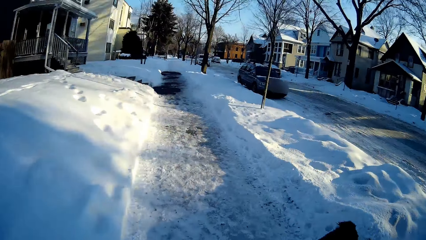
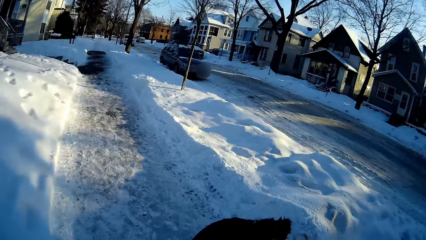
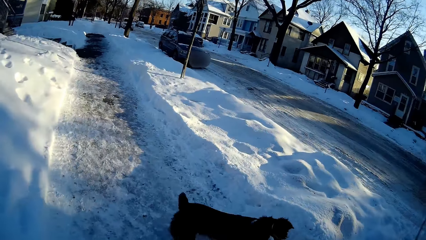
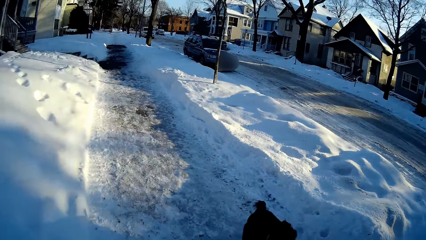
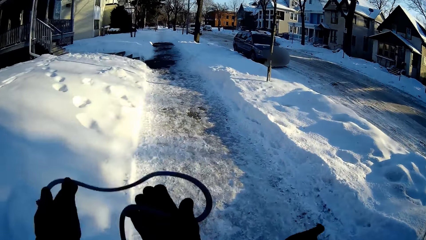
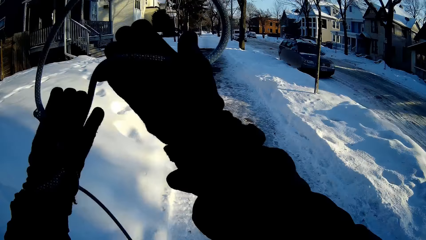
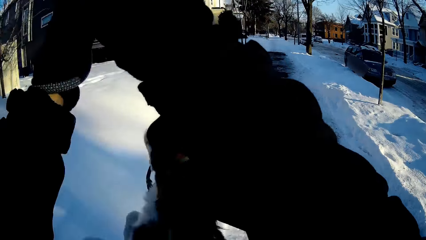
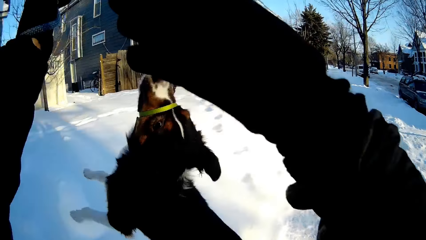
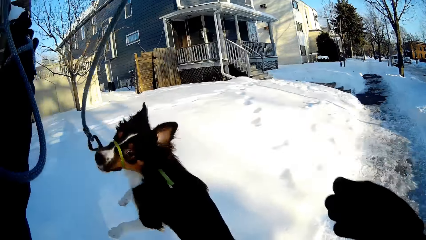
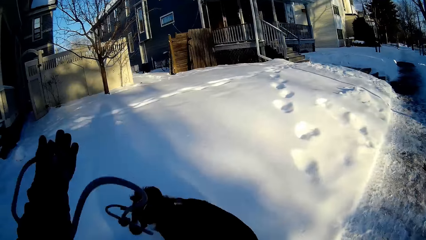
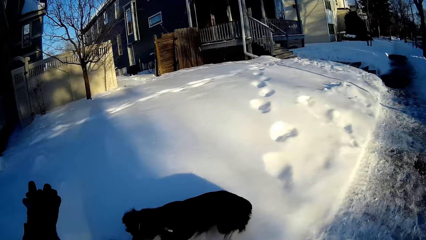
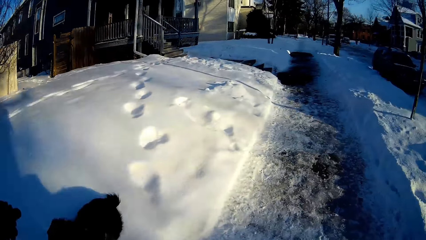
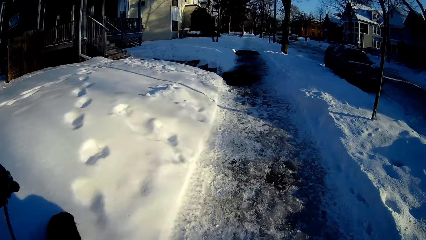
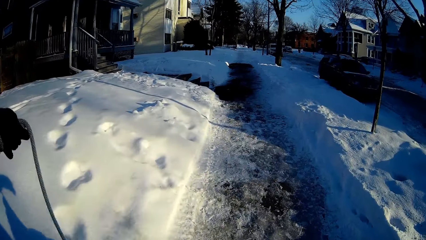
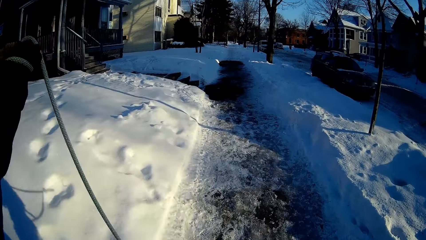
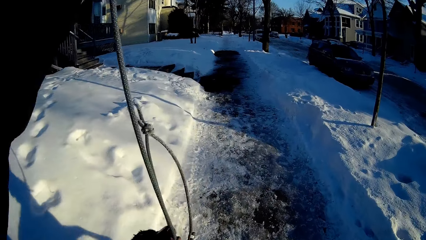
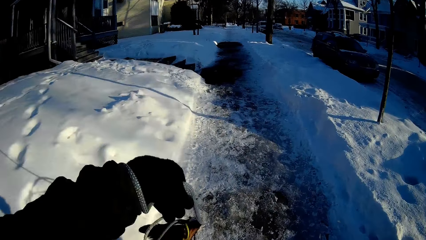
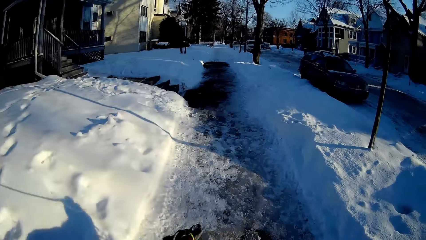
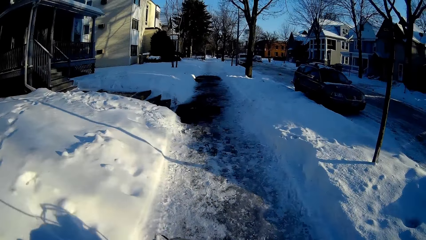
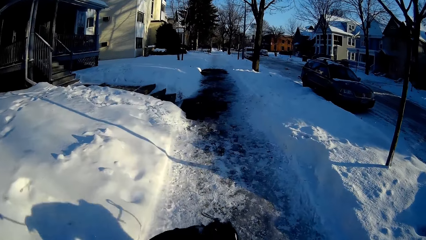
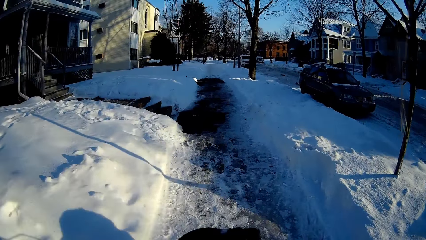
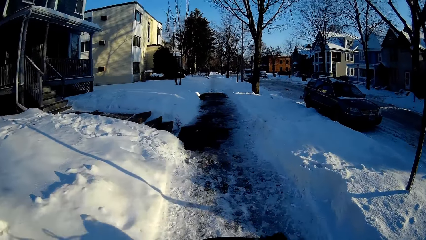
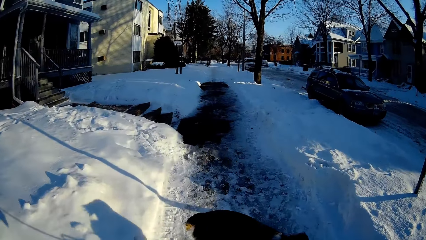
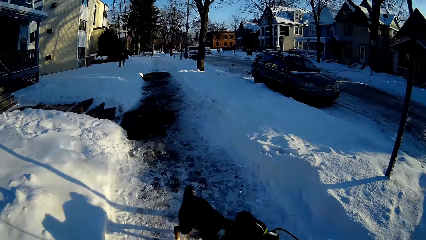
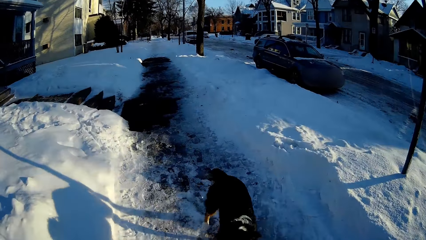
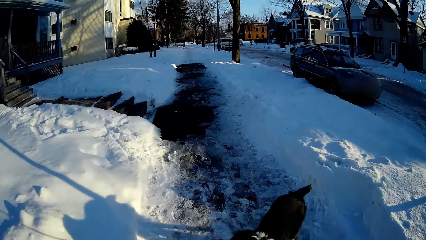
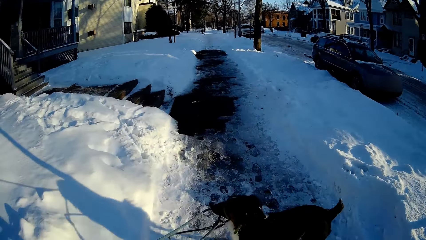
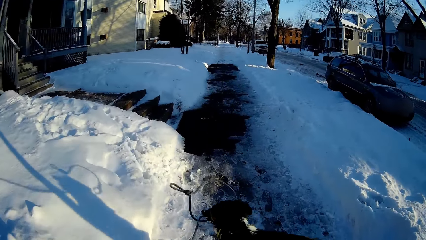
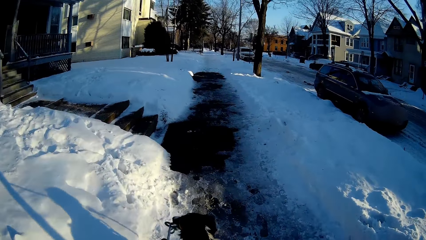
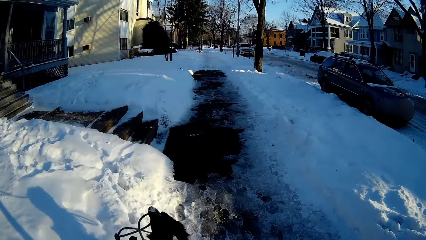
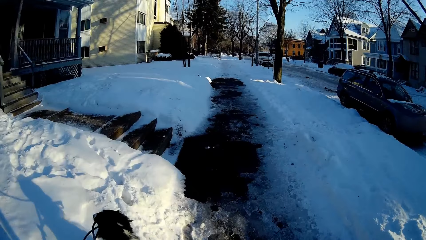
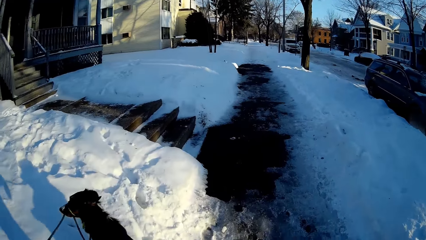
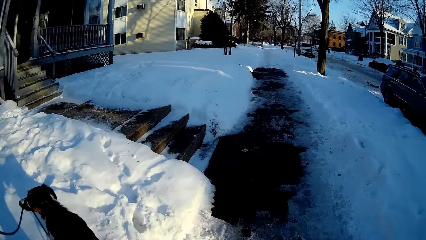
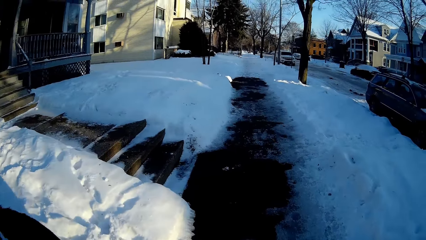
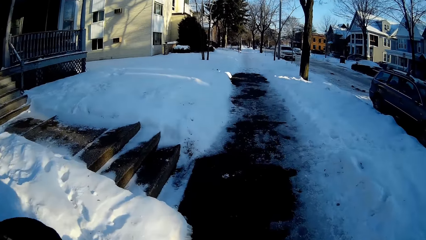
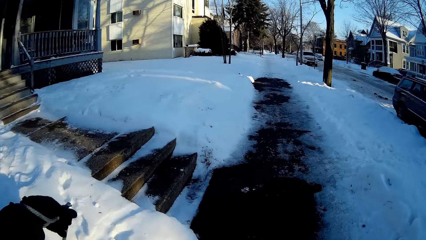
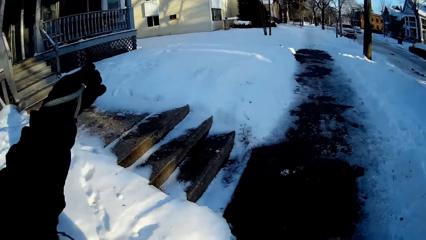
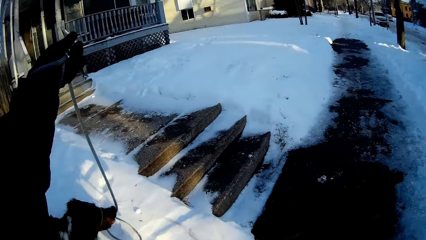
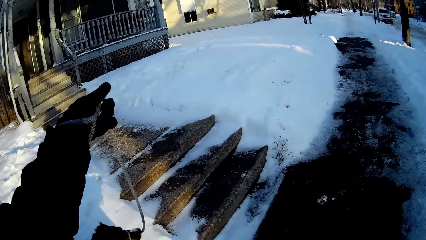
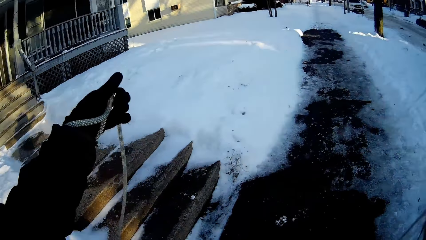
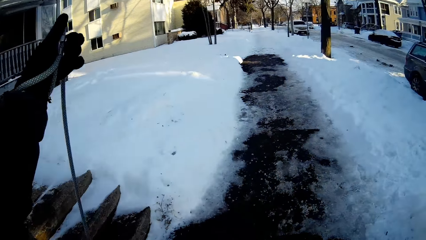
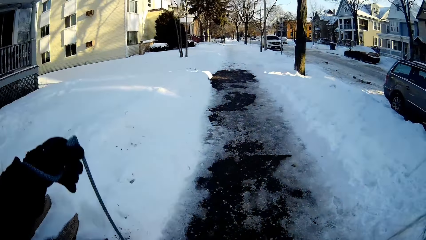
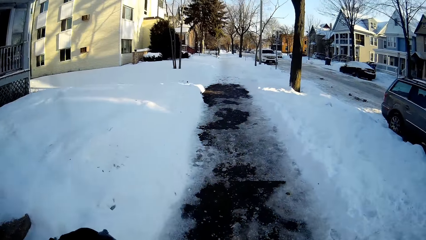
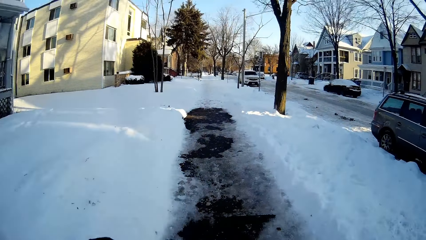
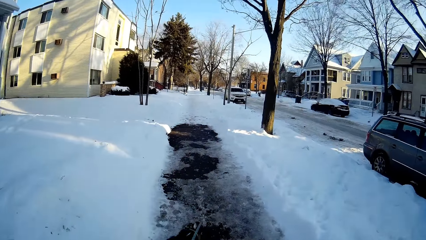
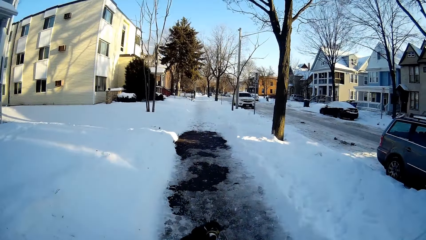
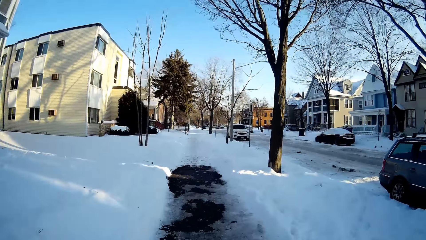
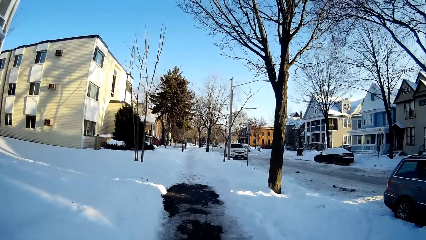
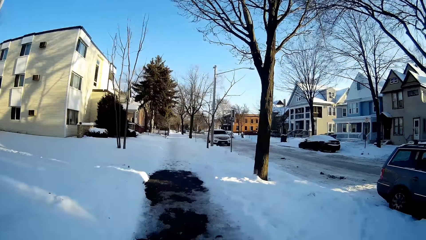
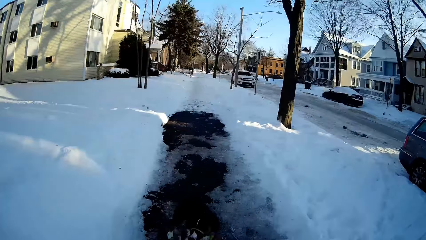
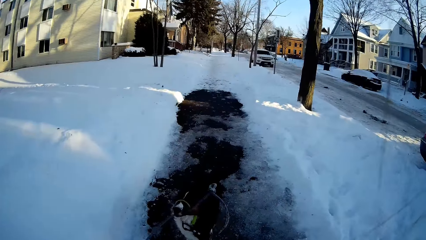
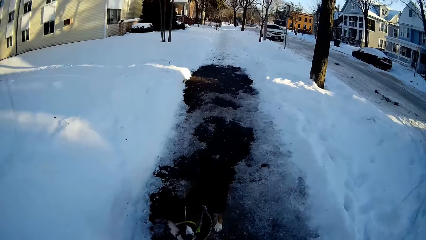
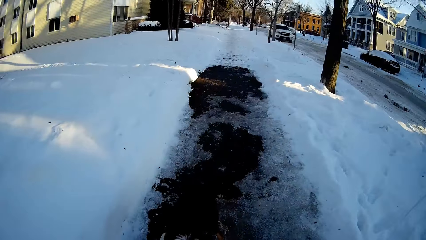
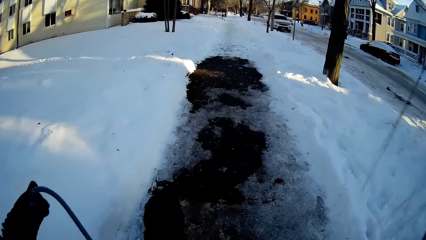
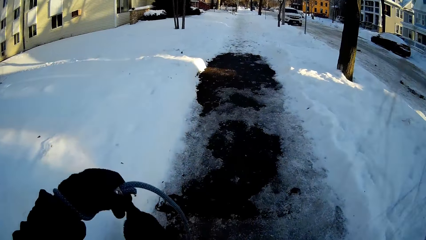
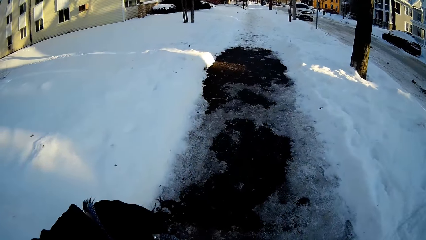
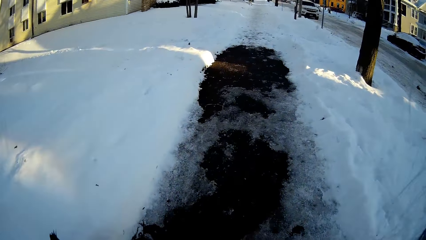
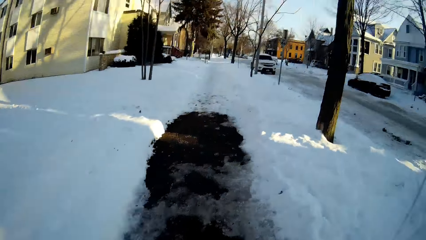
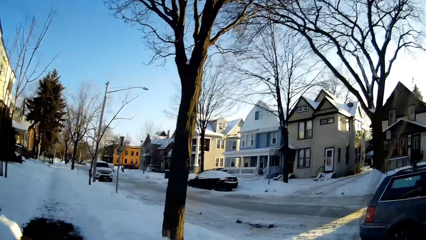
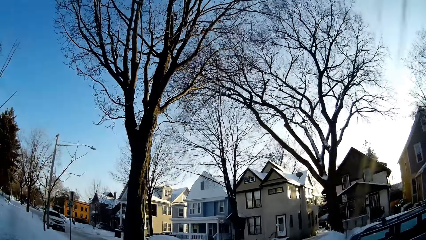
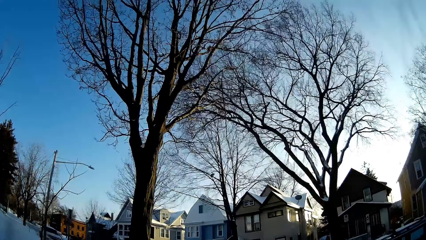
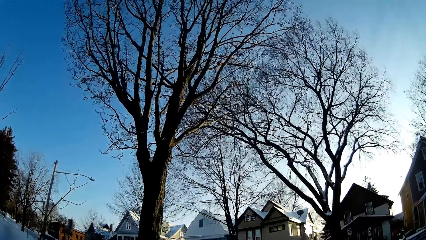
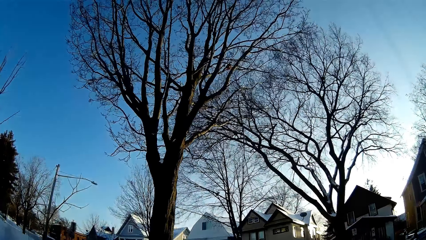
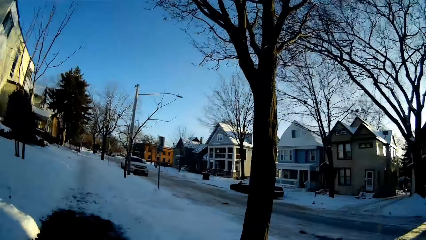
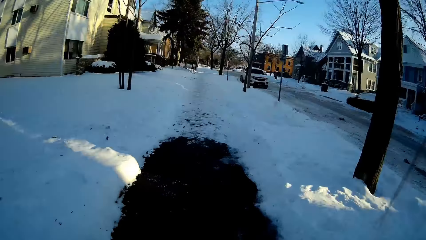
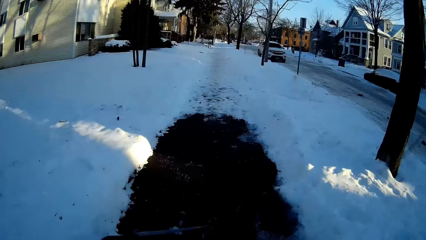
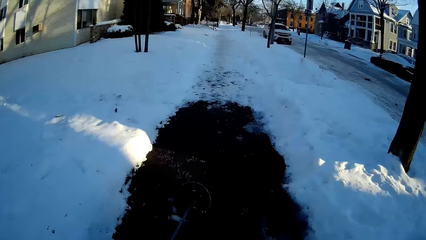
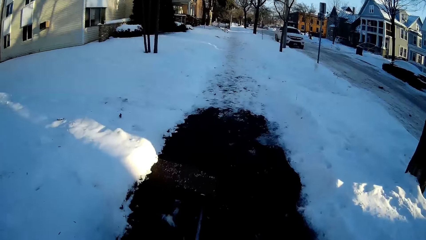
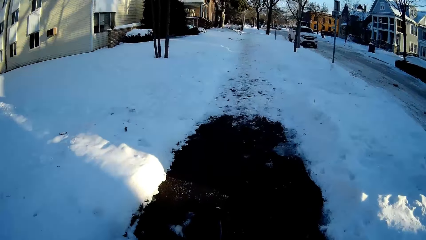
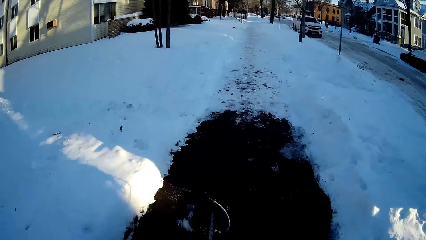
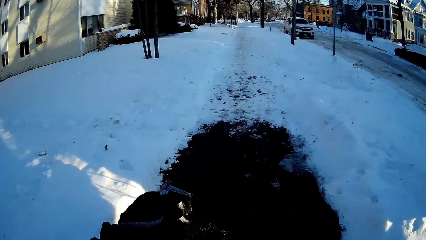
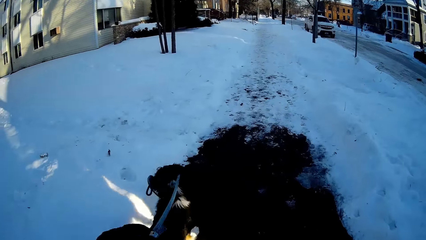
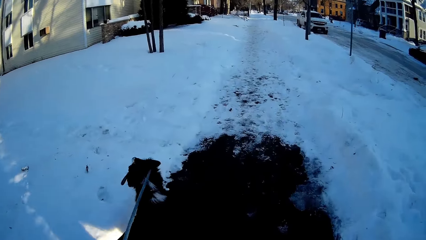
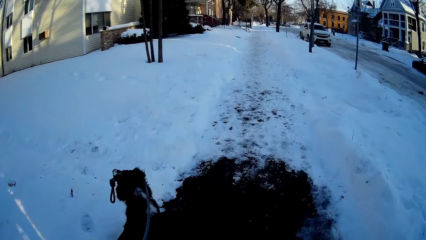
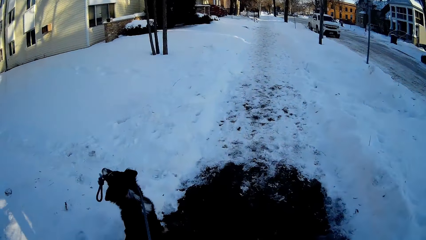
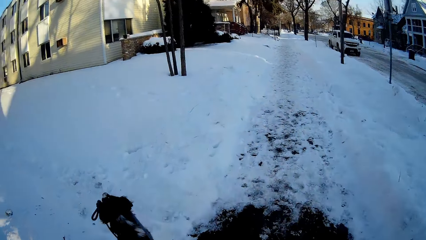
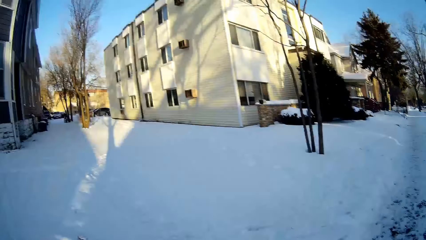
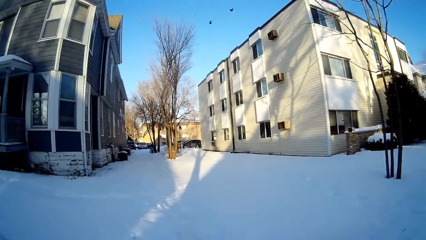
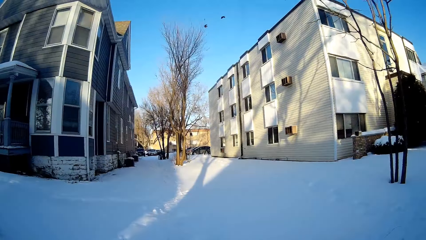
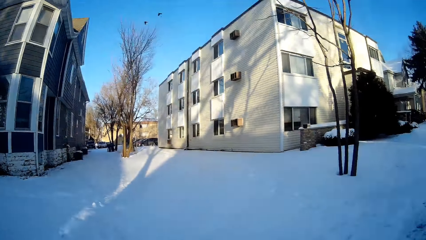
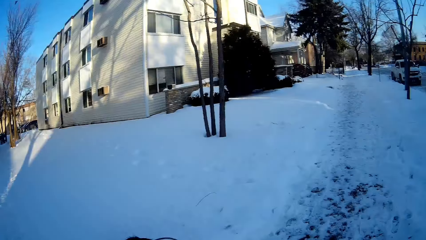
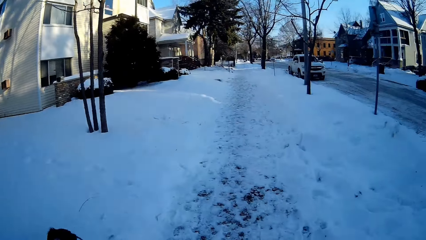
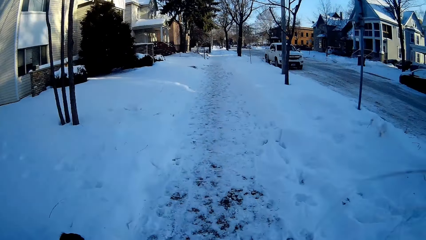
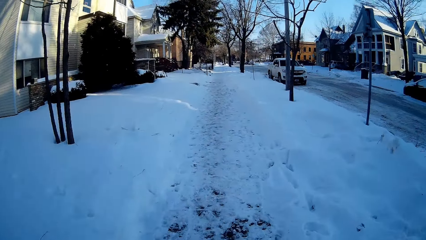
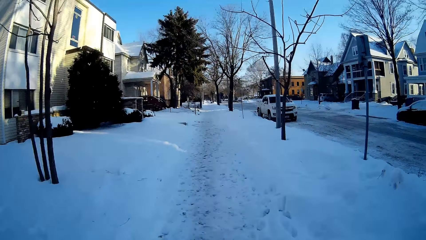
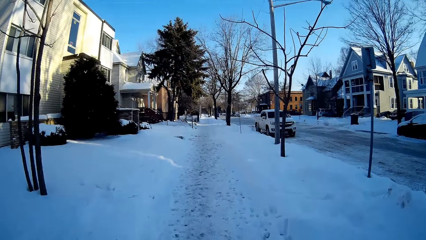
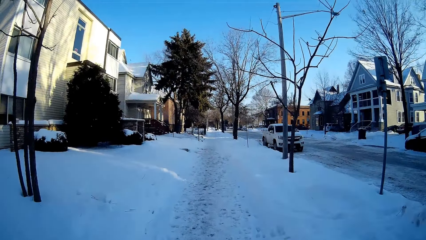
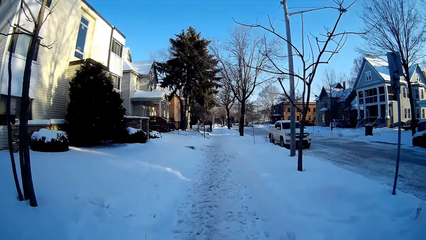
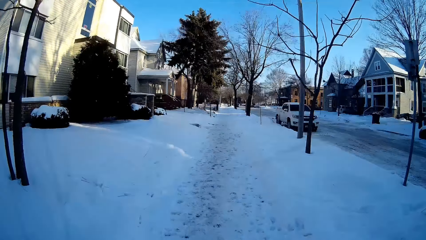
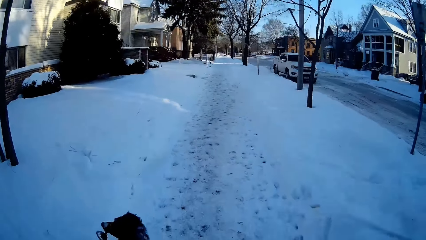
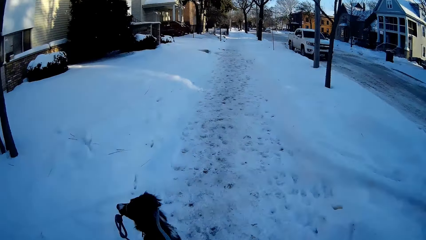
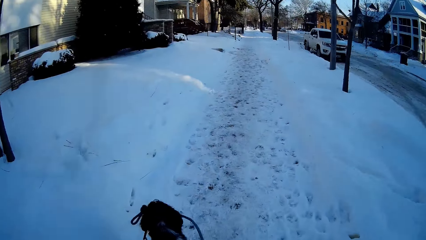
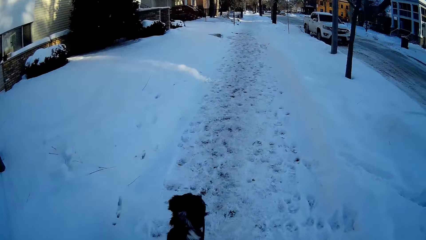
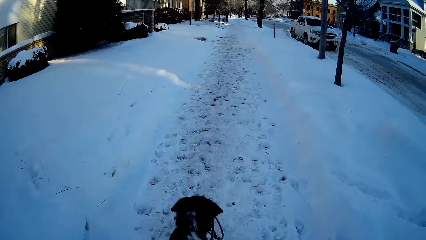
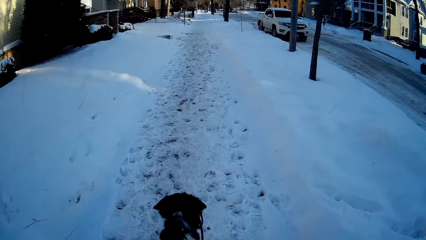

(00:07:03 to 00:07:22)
The camera wearer holds up the dog leash. They walk the dog on the snow road. They look at the trees. They walk the dog on the snow road.
